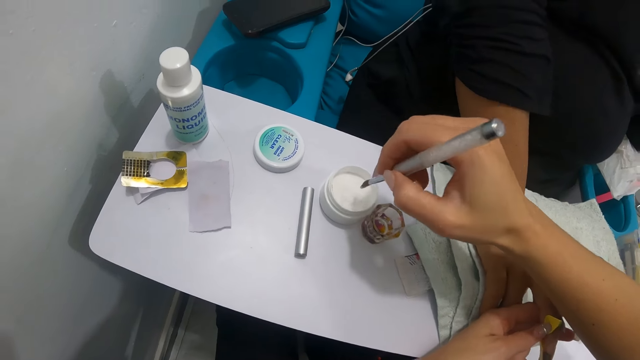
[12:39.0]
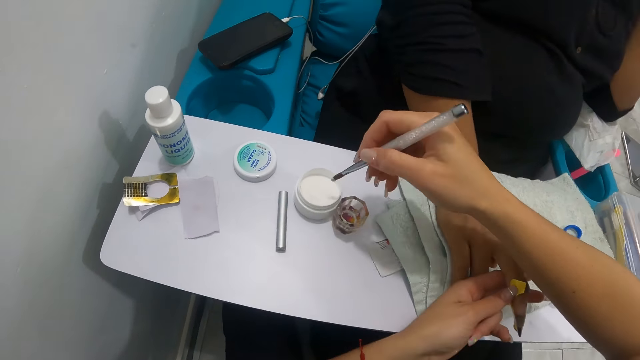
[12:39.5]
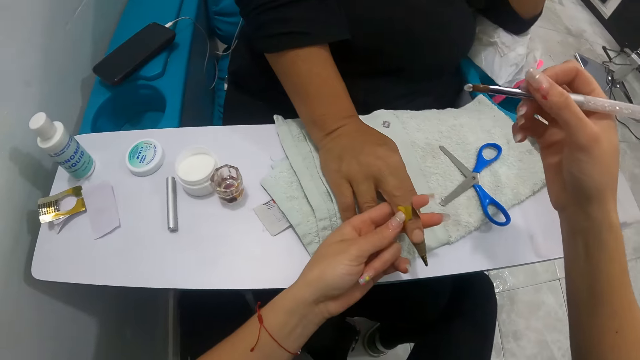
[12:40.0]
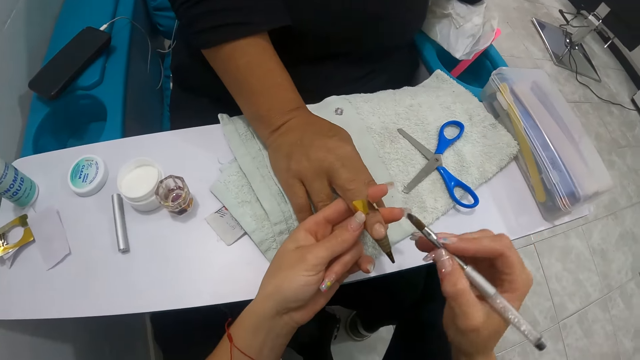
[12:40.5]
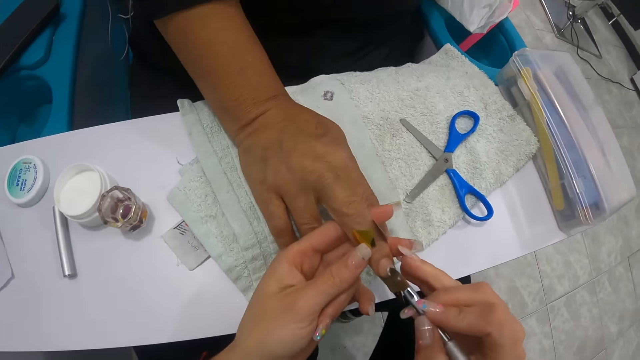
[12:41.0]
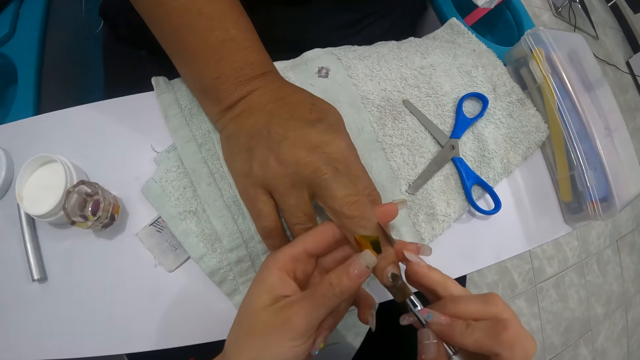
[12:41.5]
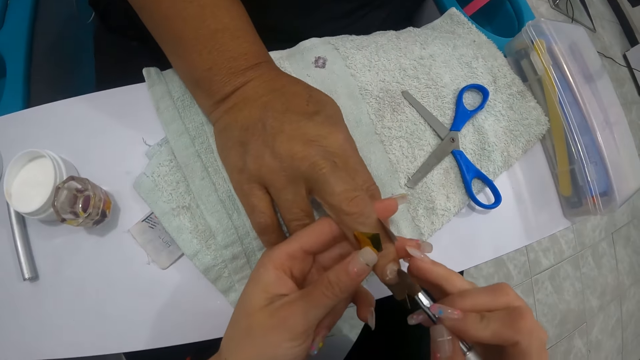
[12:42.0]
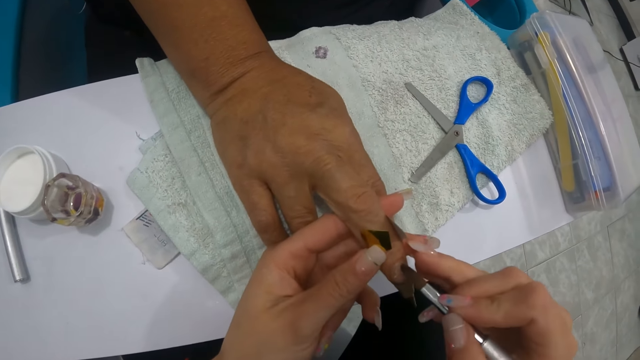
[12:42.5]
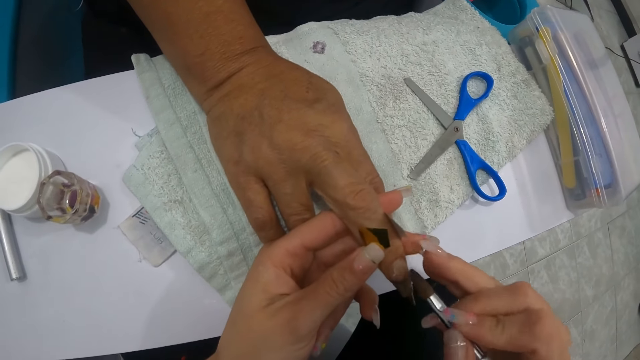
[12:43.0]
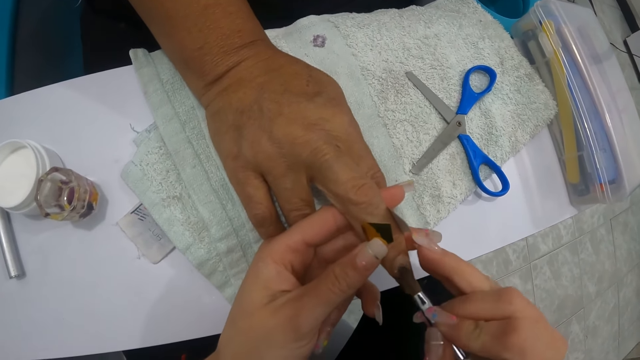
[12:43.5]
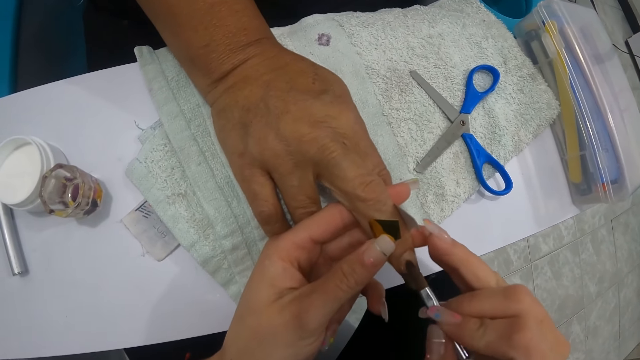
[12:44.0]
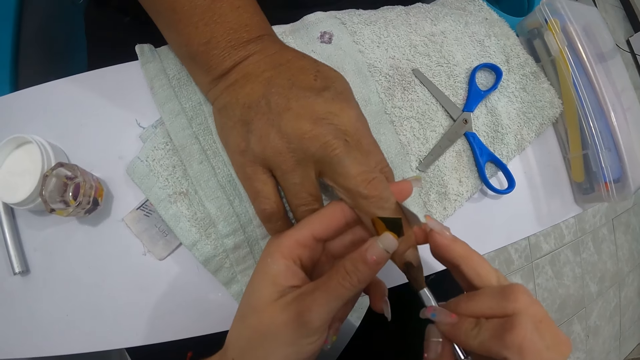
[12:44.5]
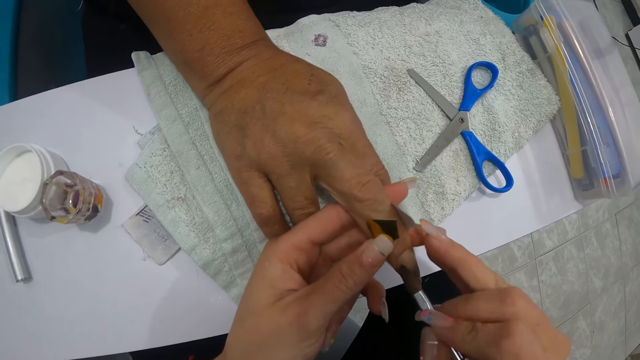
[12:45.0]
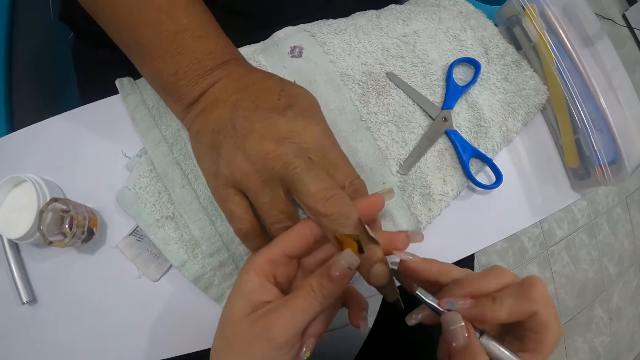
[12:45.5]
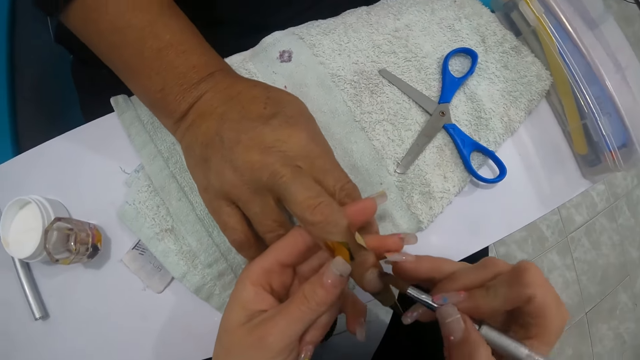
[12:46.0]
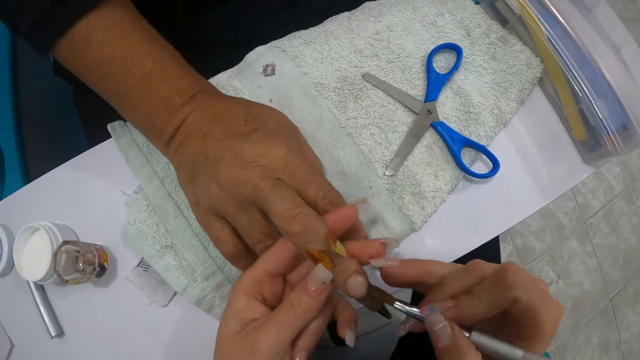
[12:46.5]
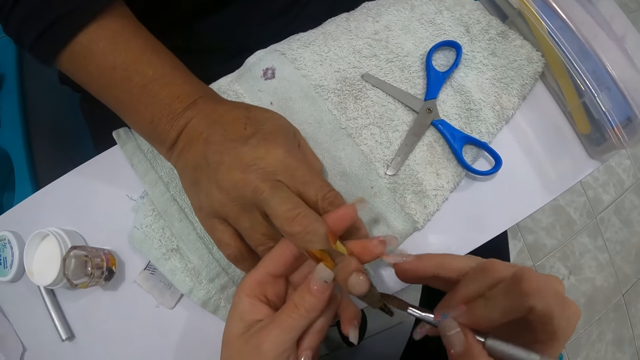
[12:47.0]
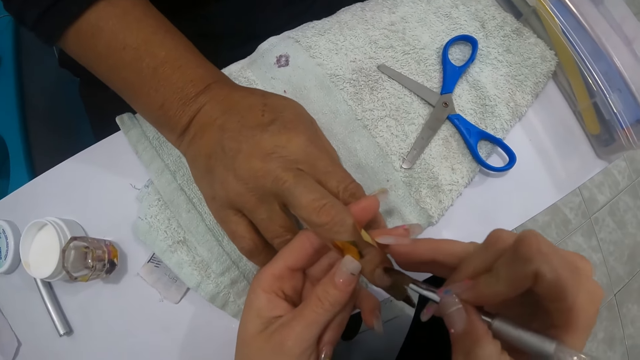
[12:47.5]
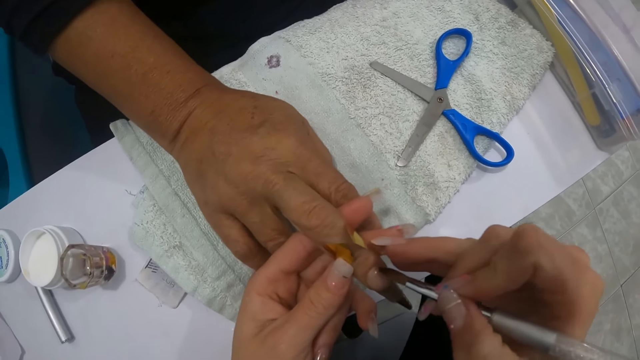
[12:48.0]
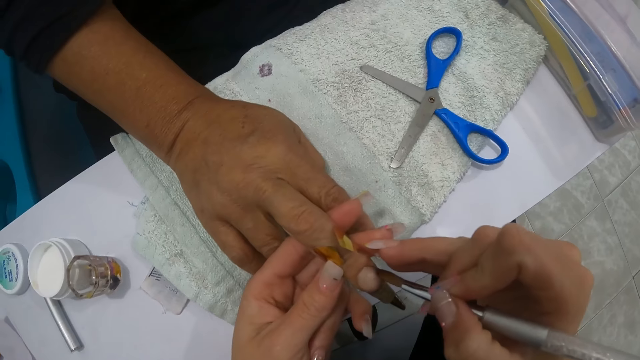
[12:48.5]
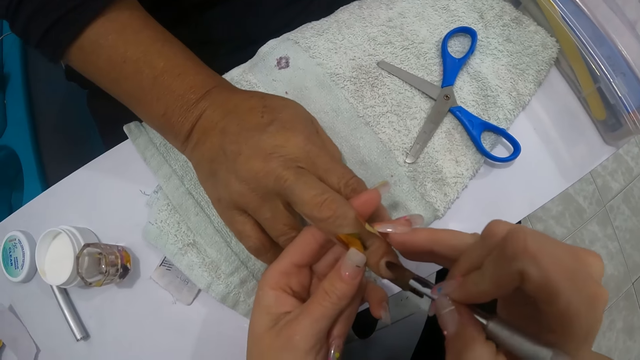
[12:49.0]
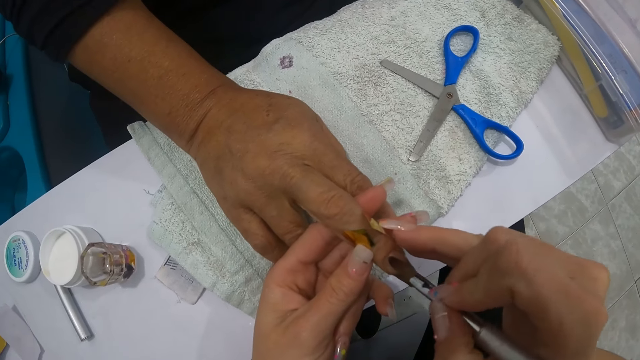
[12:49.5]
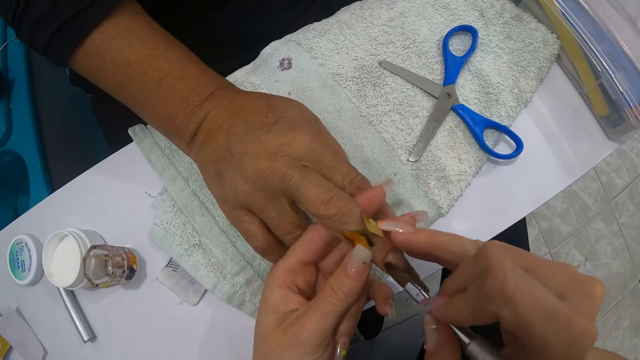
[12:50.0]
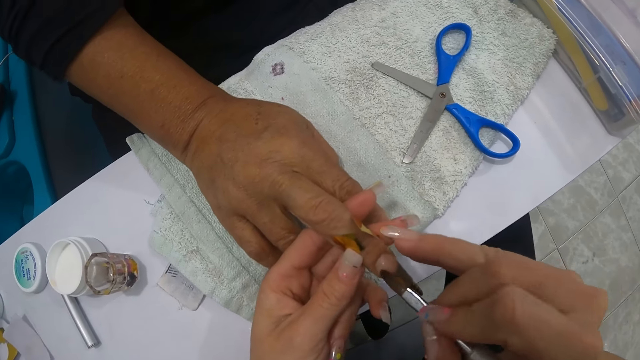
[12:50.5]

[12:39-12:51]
The camera wearer shakes the nail brush in the cream. She dabs the woman's middle finger with the brush in her right hand.

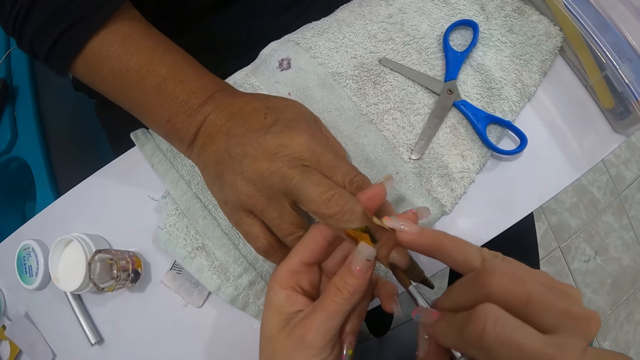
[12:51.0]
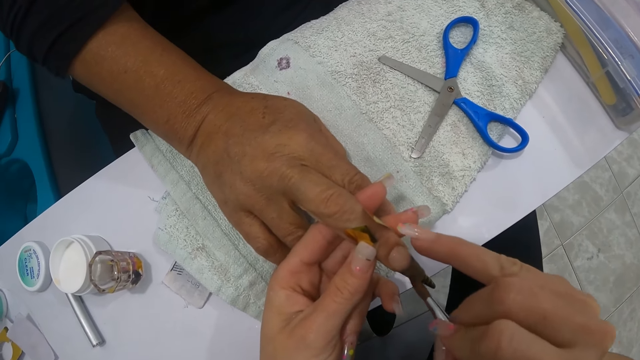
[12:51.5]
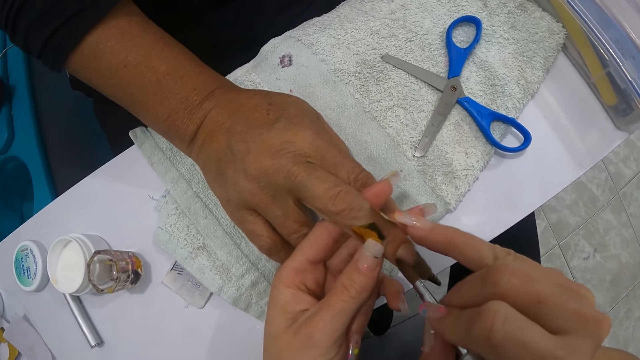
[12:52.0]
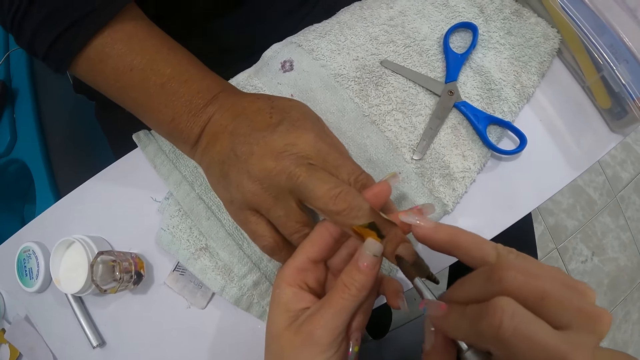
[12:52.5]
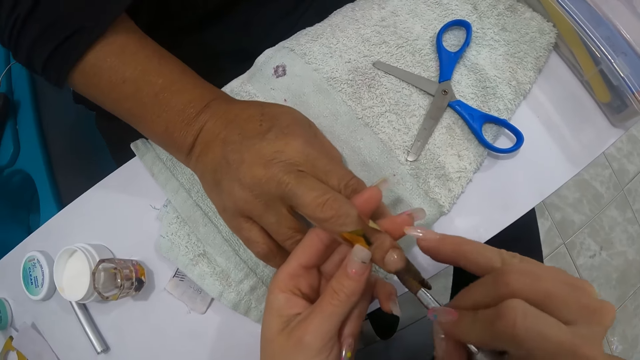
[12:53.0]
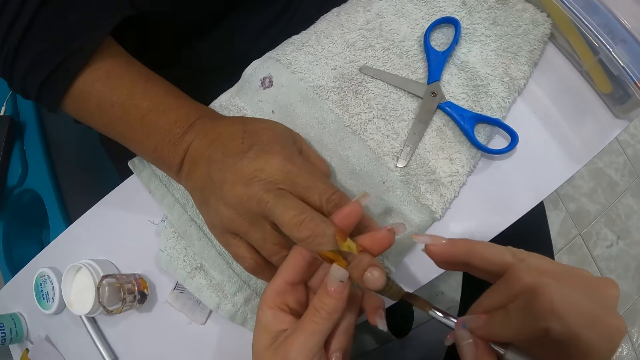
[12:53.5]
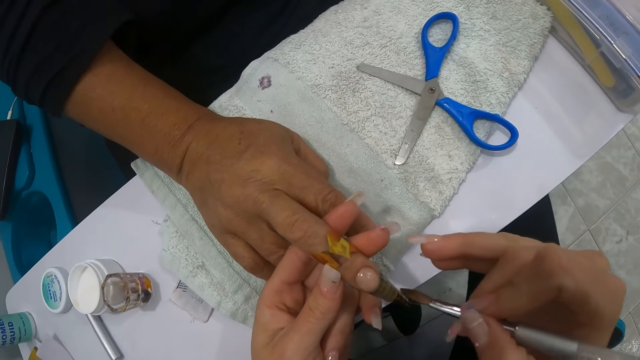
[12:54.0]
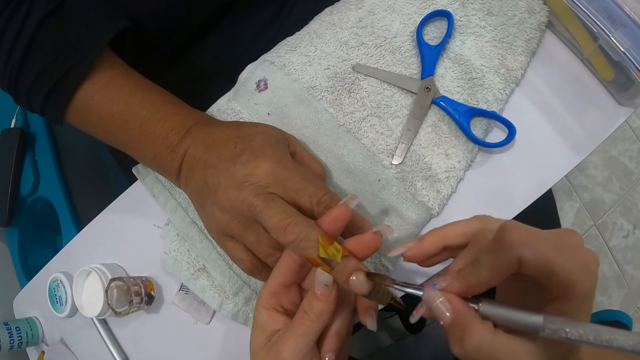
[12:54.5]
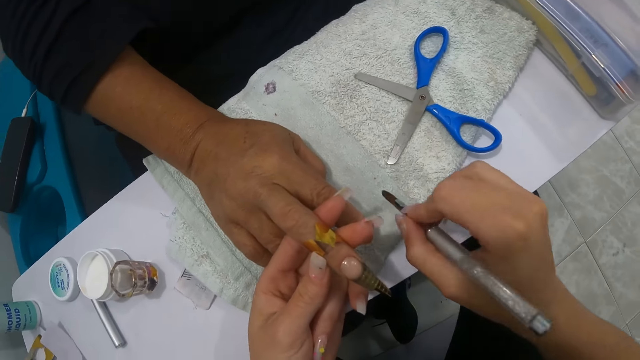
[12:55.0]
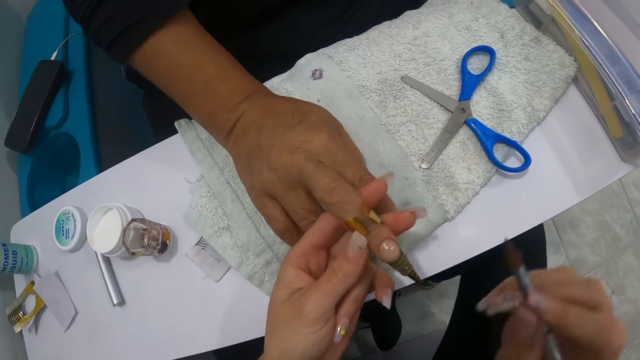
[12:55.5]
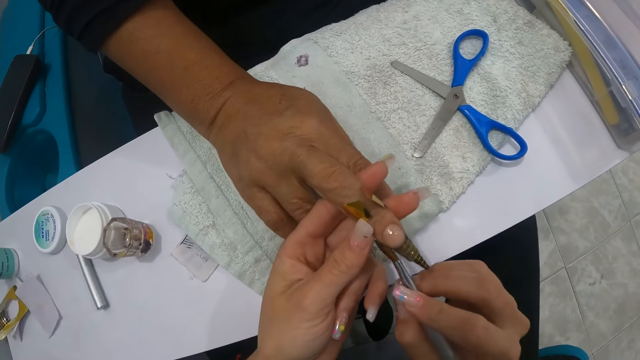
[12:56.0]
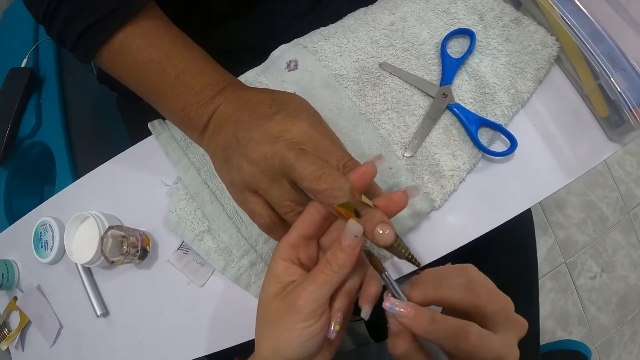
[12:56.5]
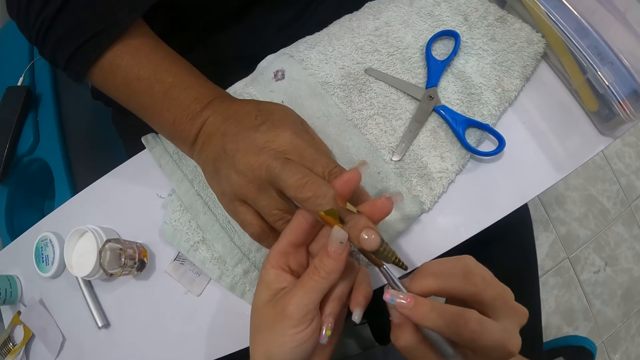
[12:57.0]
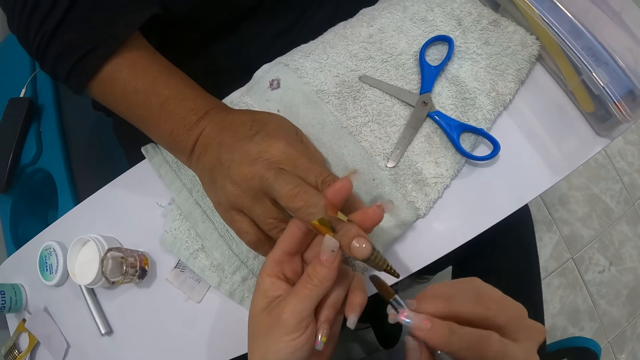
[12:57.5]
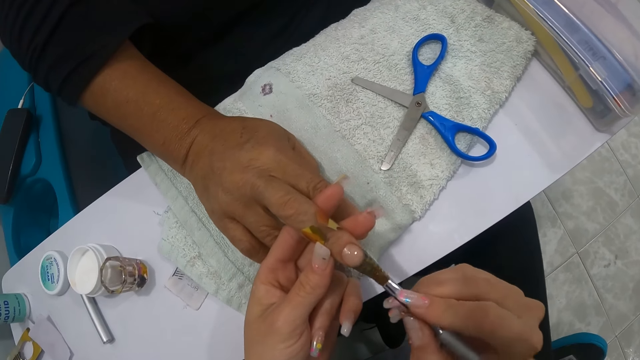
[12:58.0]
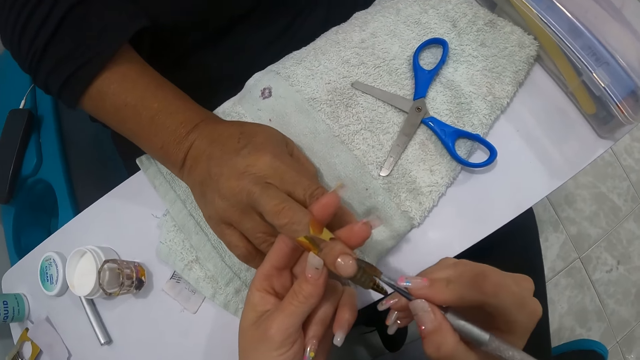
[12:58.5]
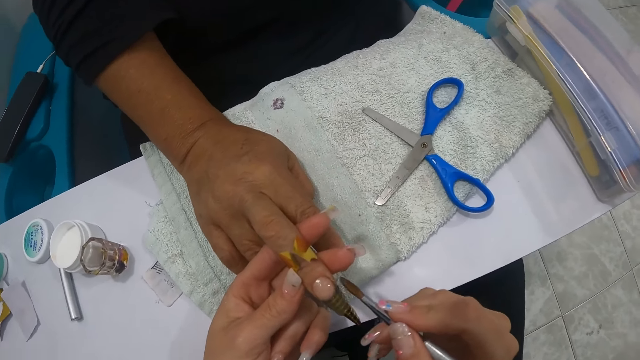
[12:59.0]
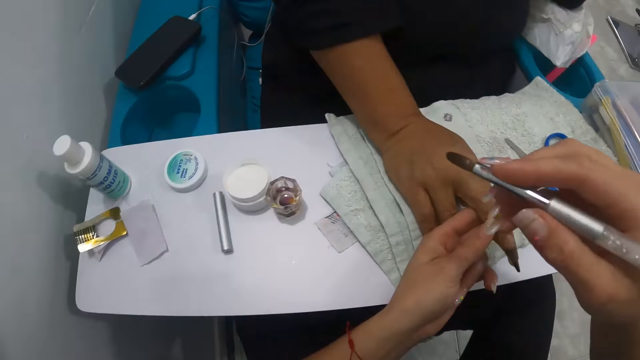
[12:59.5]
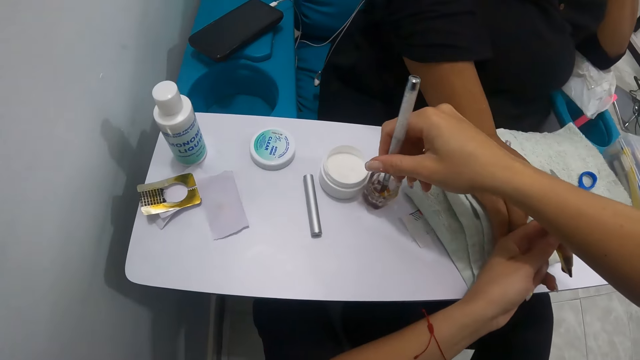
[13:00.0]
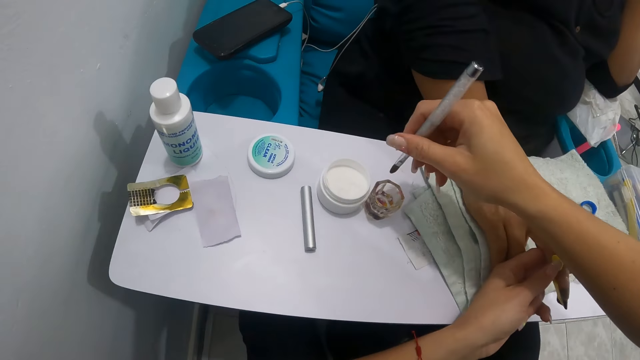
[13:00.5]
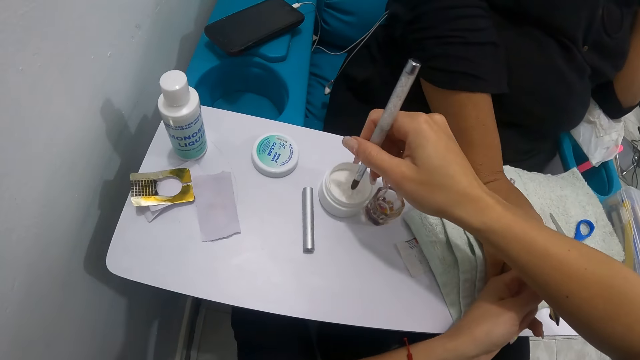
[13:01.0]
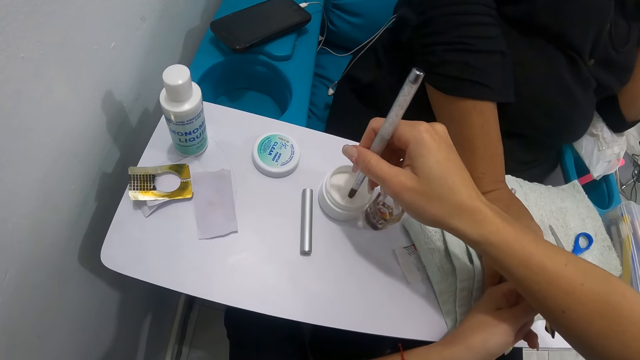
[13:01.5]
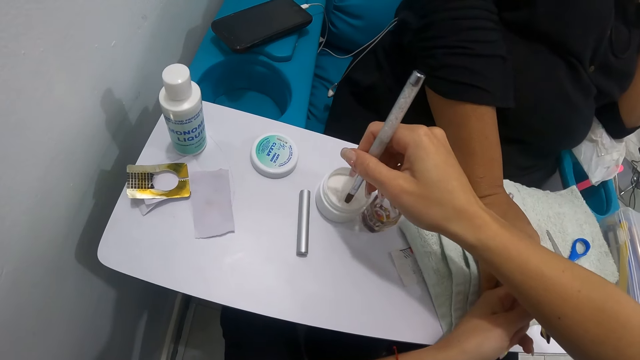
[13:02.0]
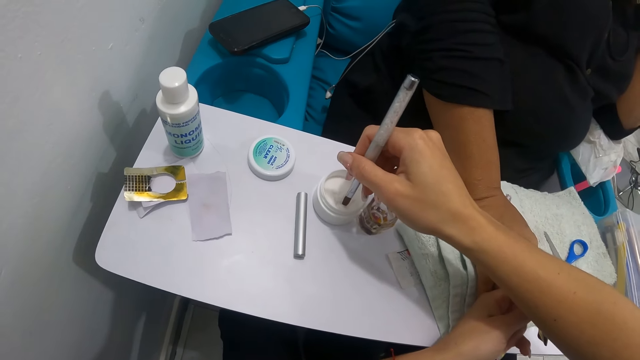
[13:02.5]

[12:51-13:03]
The camera wearer wipes the nail brush in her right hand on the towel. She dabs the woman's middle finger with the brush in her right hand. She dips the nail brush in her right hand into the transparent container. She dips the nail brush in her right hand into the white container of cream. She scoops the cream with the nail brush.
